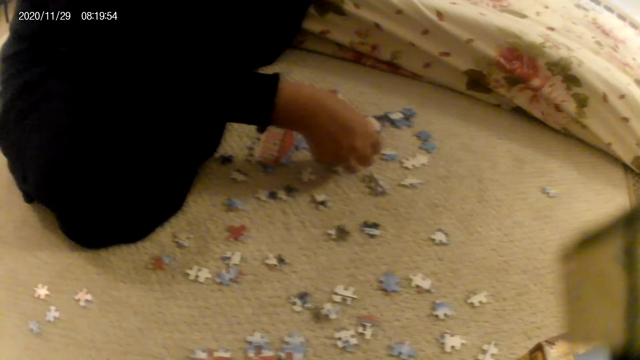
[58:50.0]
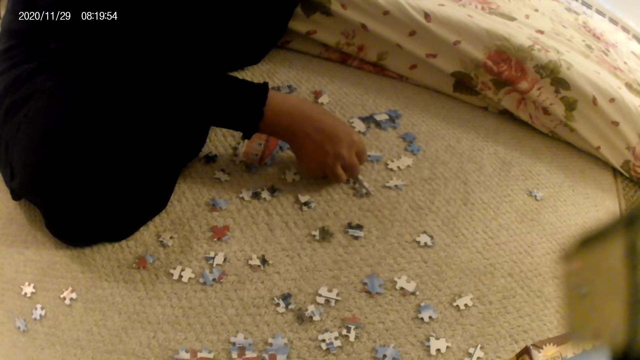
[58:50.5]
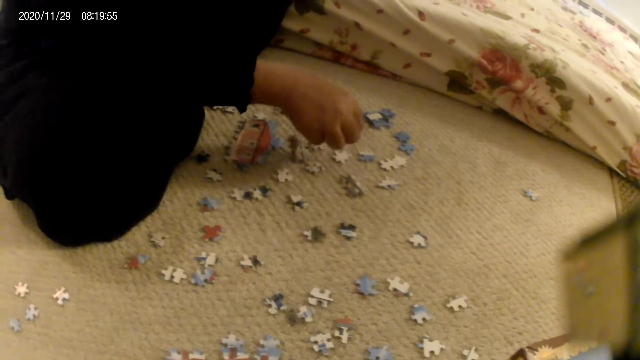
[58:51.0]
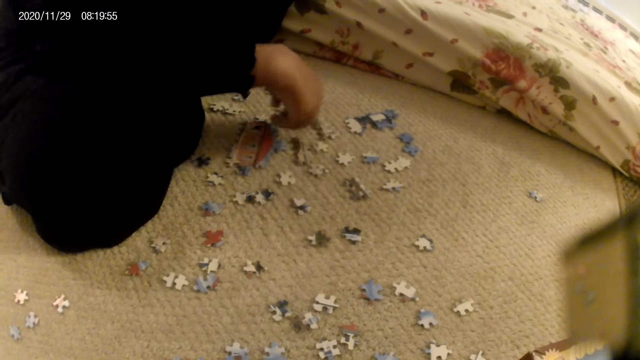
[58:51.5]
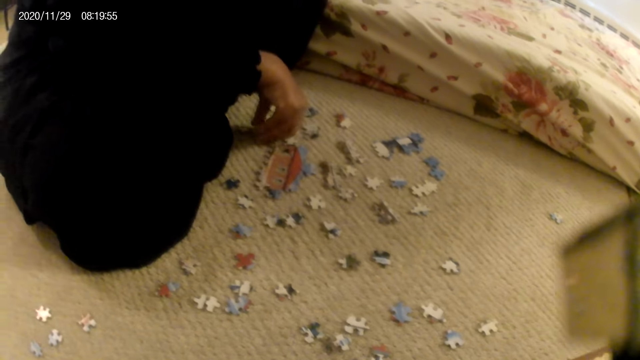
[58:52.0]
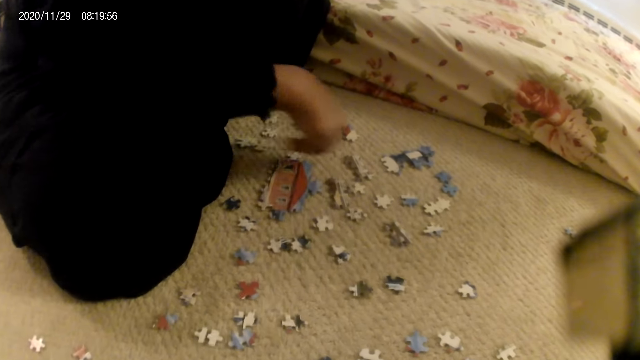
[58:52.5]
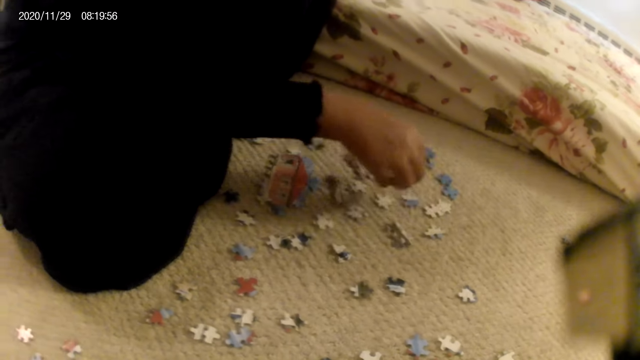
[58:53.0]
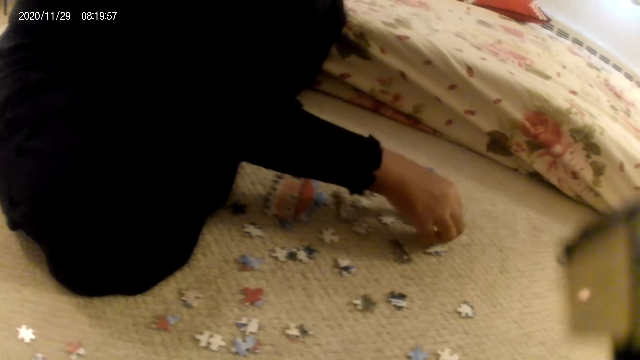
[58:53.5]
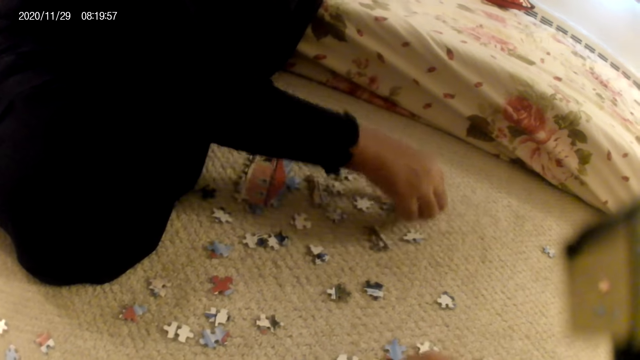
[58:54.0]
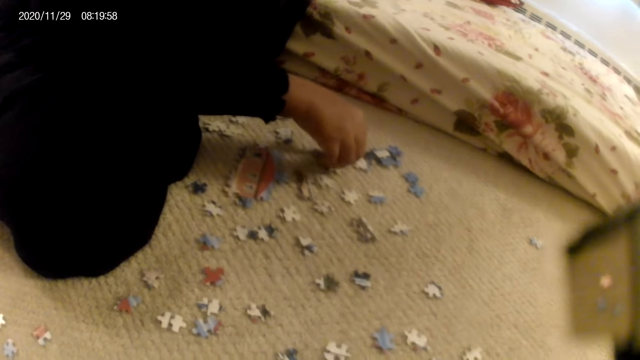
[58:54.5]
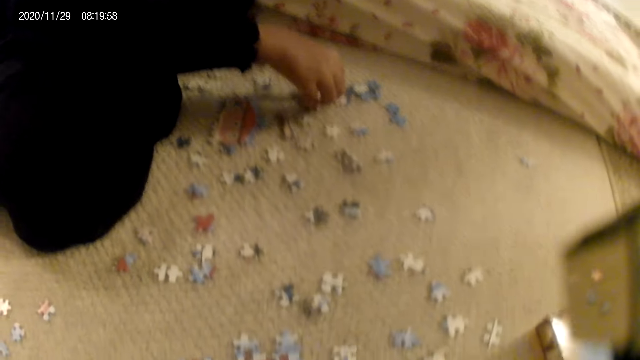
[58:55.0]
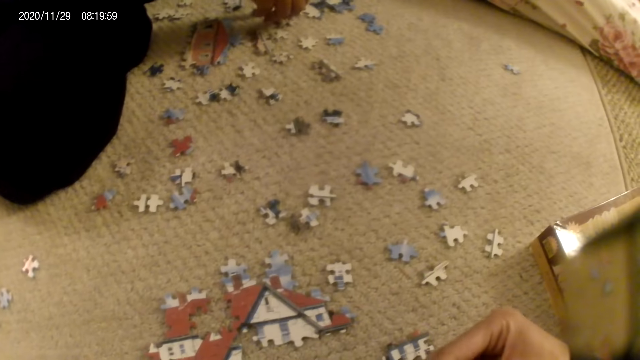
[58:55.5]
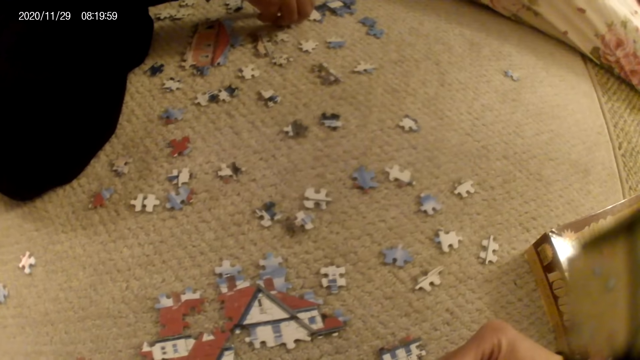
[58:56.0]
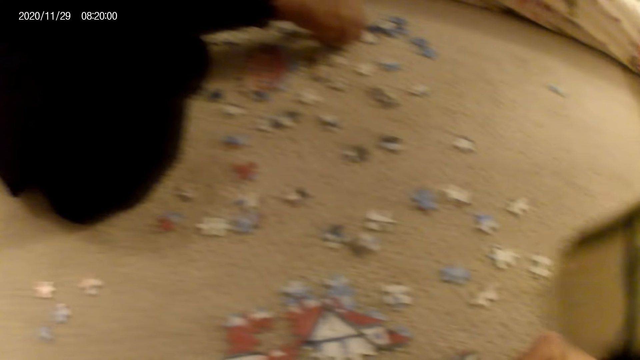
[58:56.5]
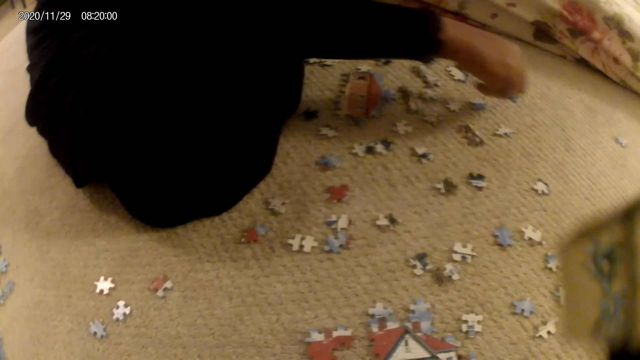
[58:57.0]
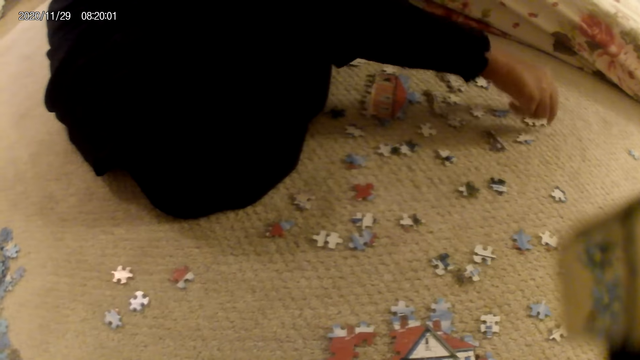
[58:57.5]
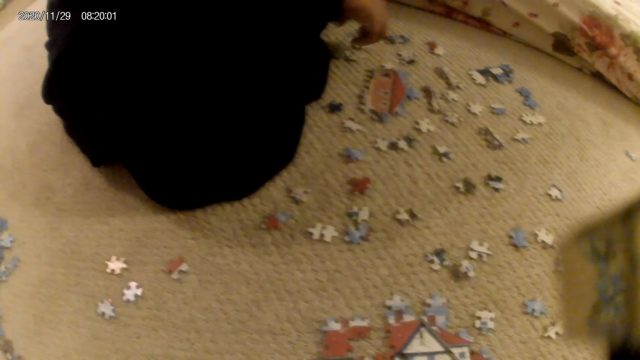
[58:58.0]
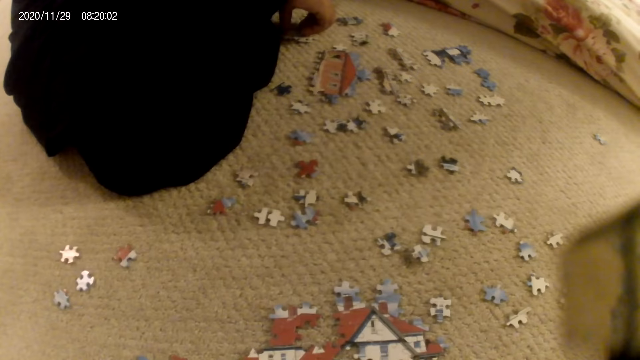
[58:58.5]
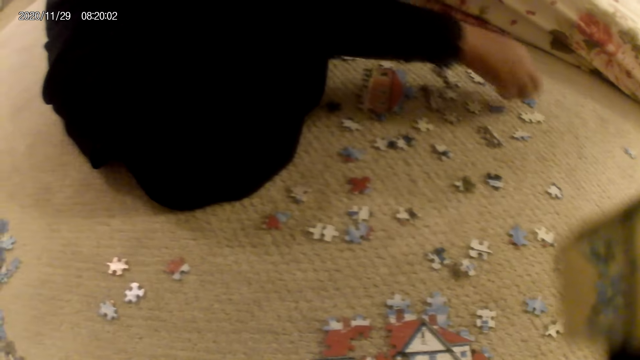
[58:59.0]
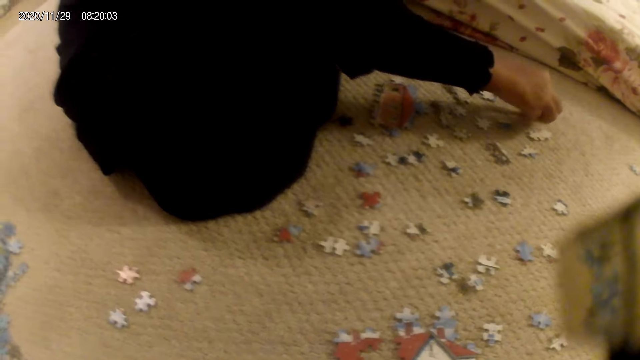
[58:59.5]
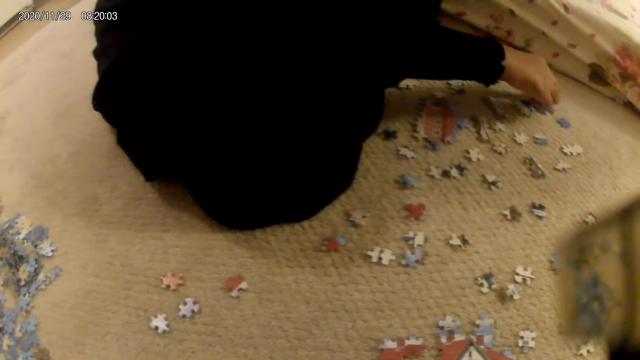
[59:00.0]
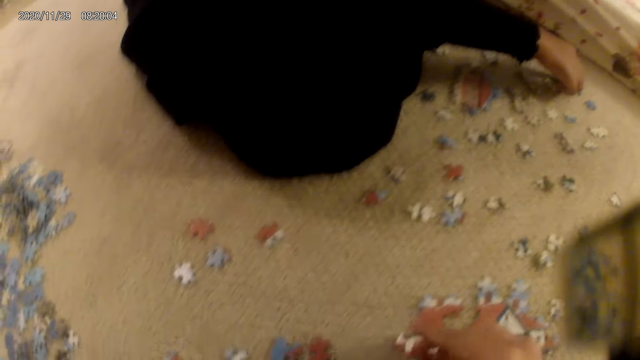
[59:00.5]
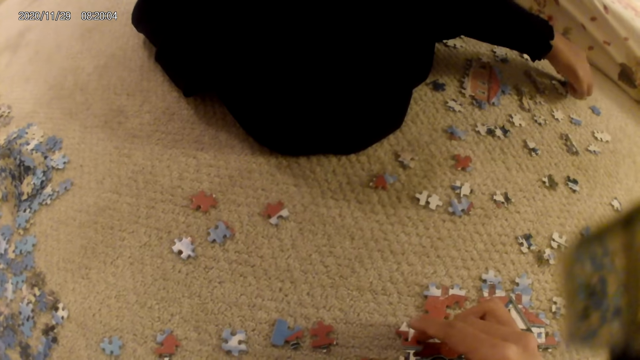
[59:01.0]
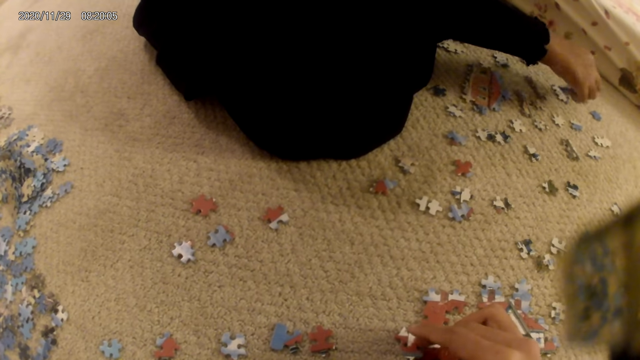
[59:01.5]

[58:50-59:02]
The lady places the puzzle piece on the floor. The lady touches the puzzle piece. The lady picks up the puzzle piece. The lady places the puzzle piece on other pieces. The lady stares at the puzzle piece. The lady places the puzzle piece on the floor. The lady moves the puzzle structure on the floor. The lady picks up the puzzle piece. The lady places the puzzle piece on the other puzzle piece. The lady picks up the puzzle piece.

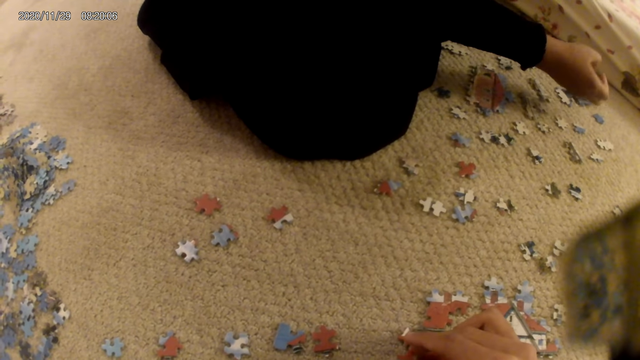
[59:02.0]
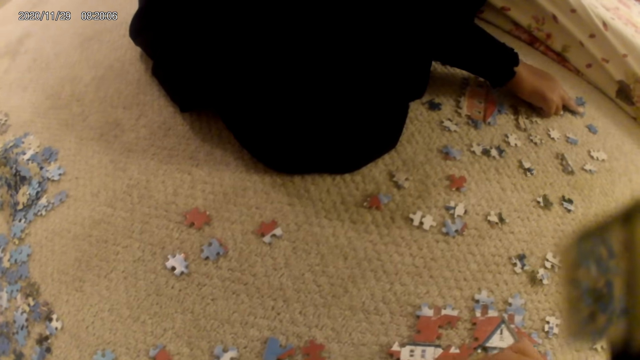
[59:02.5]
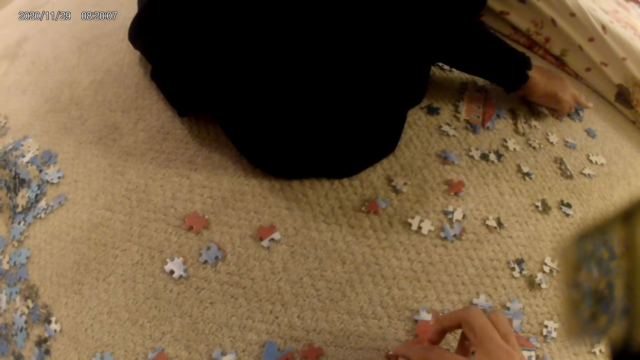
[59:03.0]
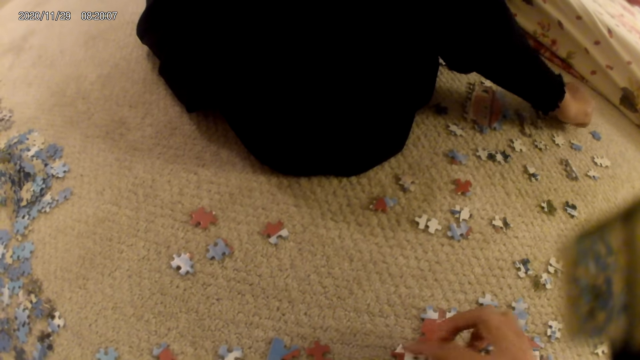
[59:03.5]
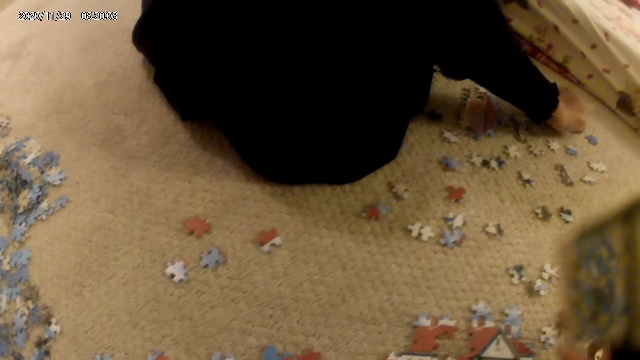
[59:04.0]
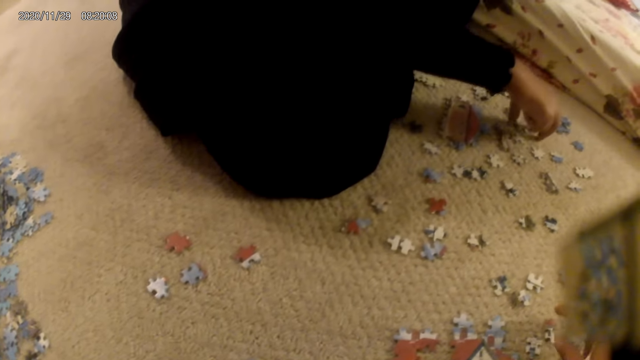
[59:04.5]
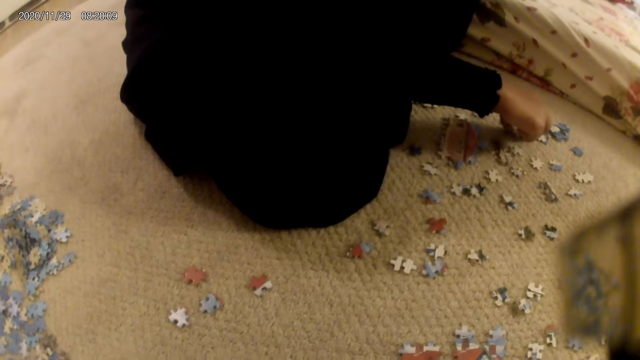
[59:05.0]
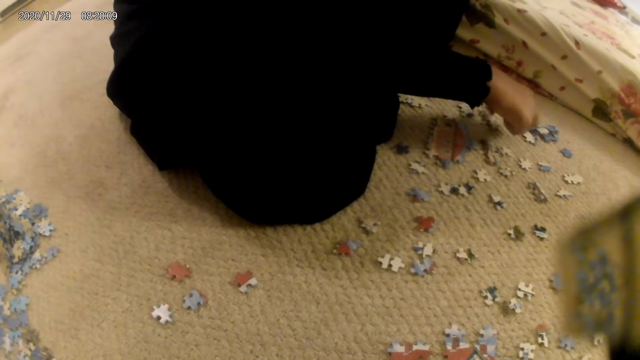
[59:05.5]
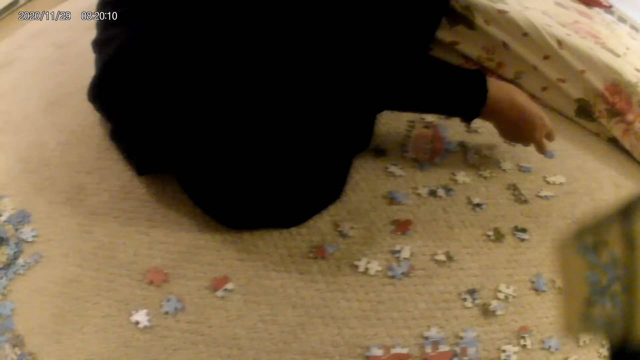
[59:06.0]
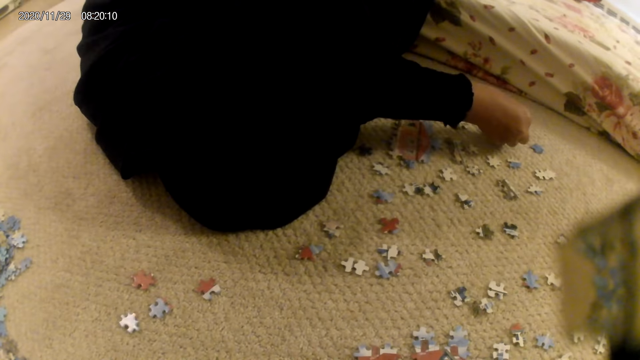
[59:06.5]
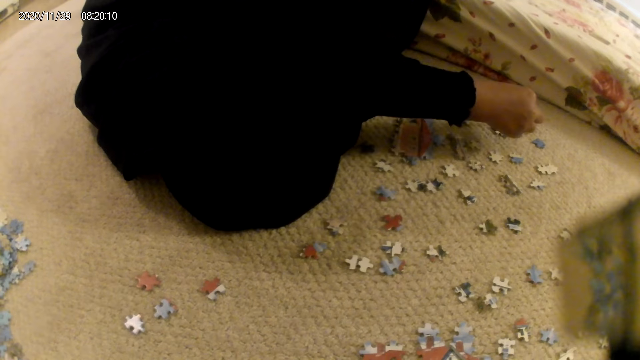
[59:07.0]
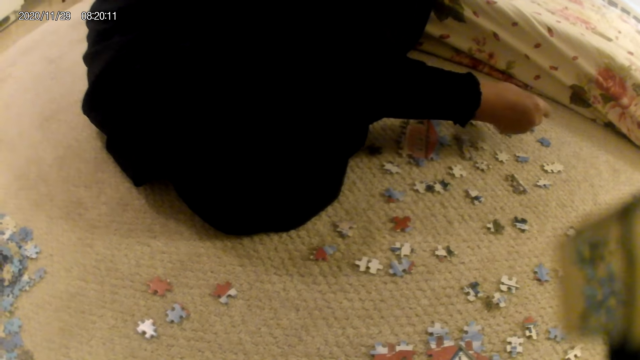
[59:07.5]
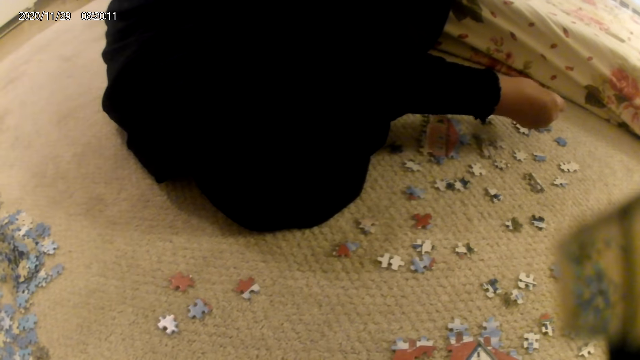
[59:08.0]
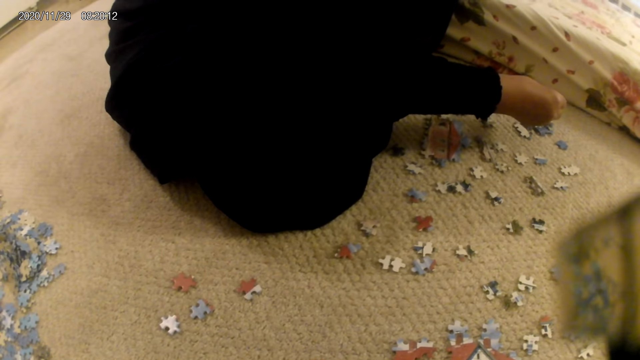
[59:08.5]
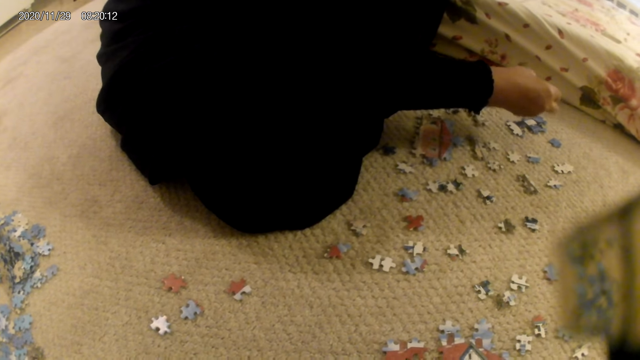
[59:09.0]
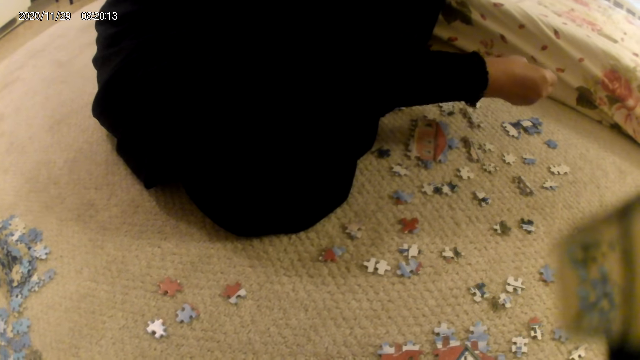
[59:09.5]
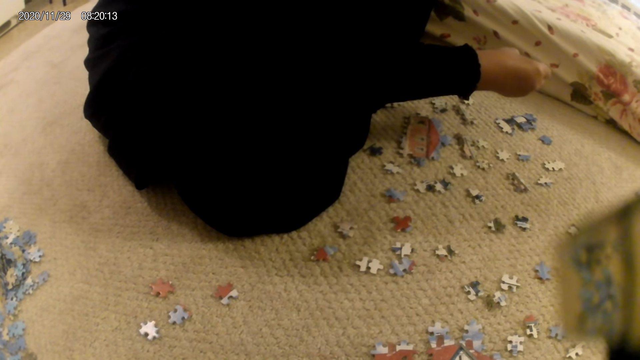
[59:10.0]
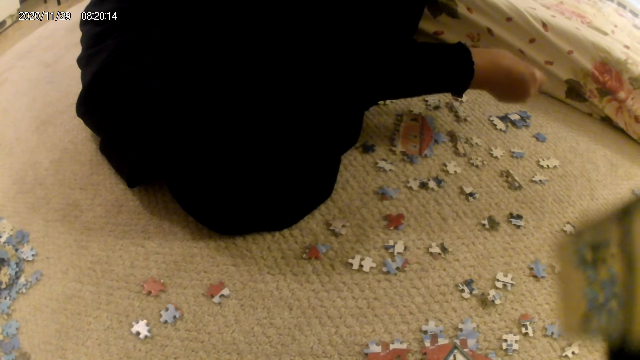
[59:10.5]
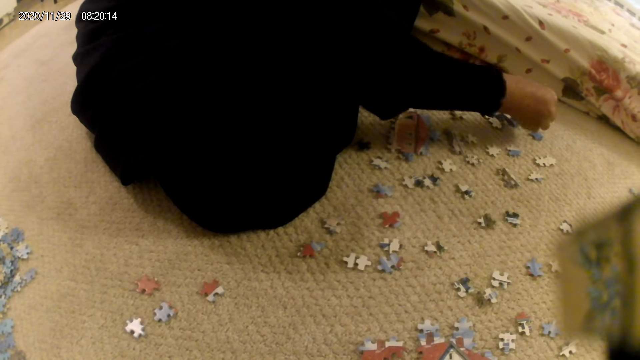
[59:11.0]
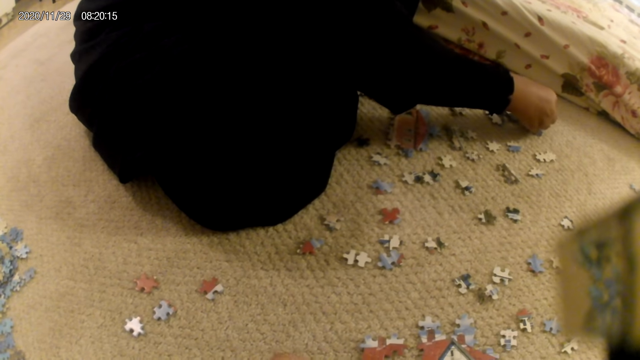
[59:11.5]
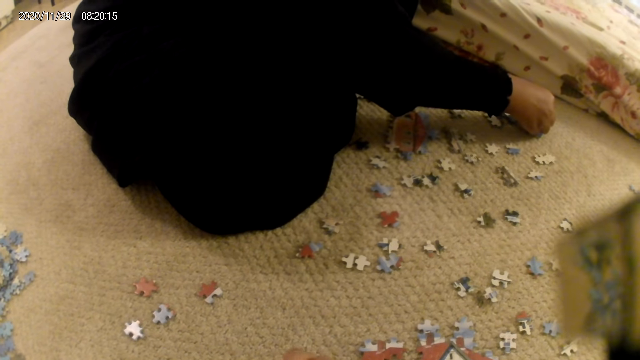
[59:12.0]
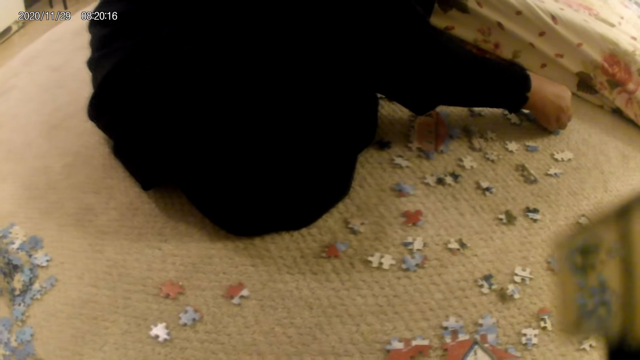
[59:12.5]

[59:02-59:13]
The camera wearer joins the puzzle piece in the puzzle structure. The lady presses puzzle structures on the floor. The camera wearer removes the puzzle piece in the puzzle structure. They place the puzzle piece on the floor. The lady moves the puzzle structure on the floor. The camera wearer stares at the puzzle pieces on the floor. The lady stares at the puzzle piece in the hand. The lady looks at the puzzle. The lady fits the puzzle piece in the puzzle structure.
